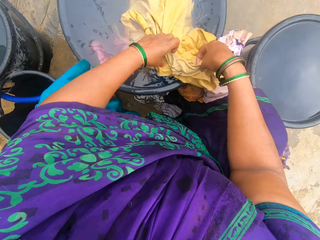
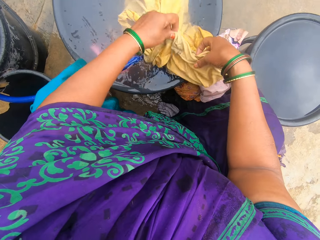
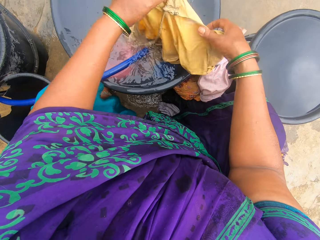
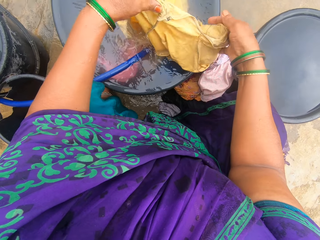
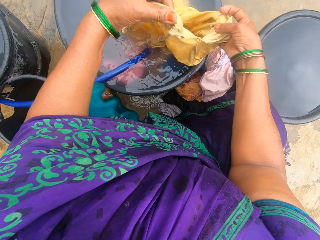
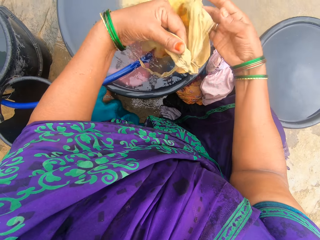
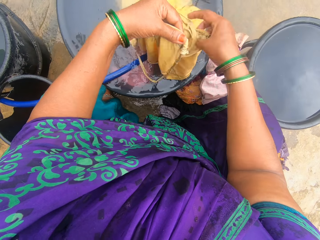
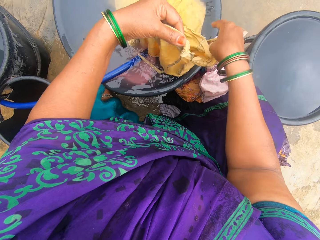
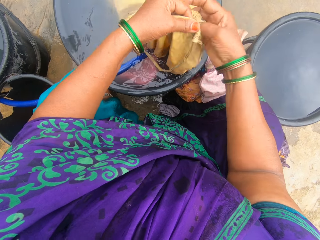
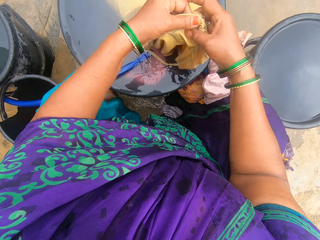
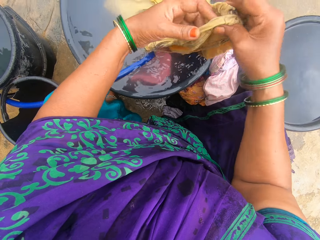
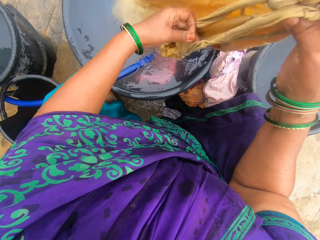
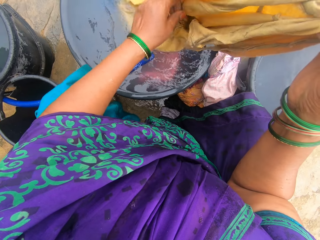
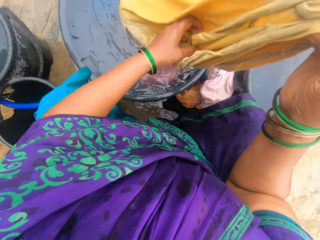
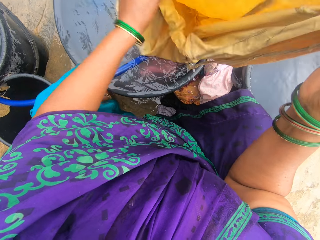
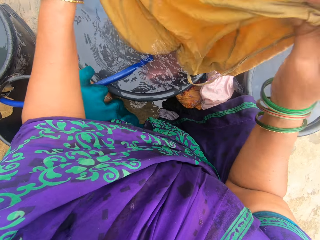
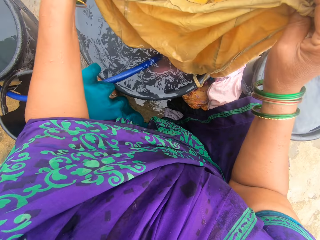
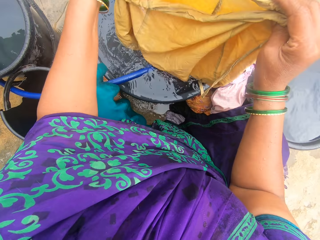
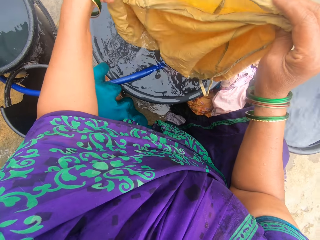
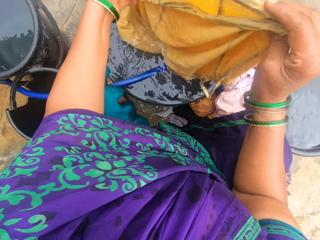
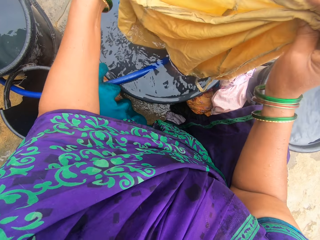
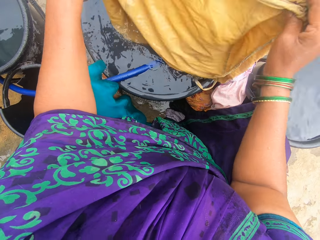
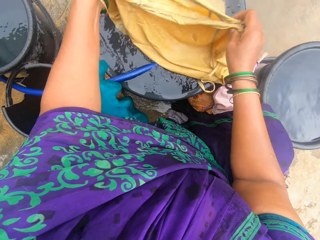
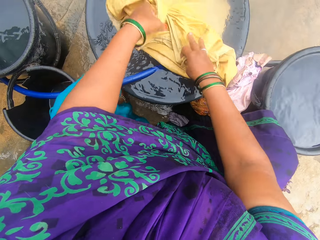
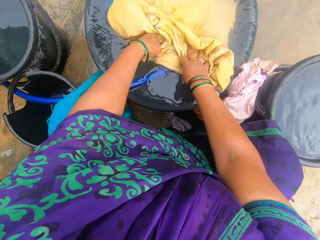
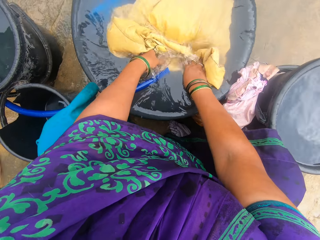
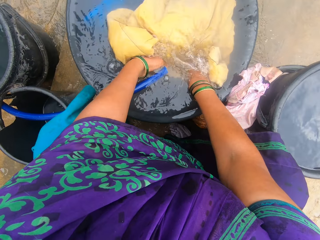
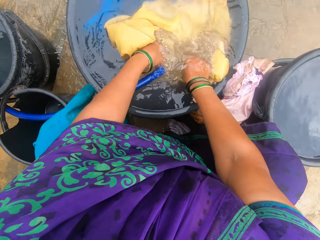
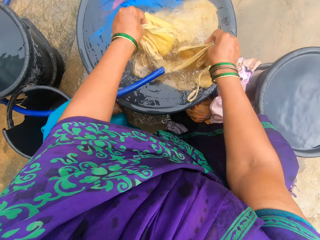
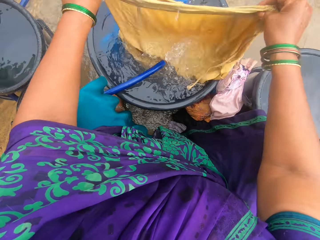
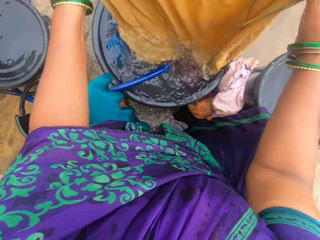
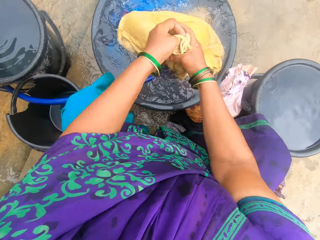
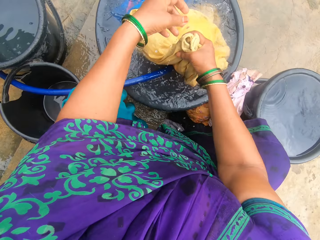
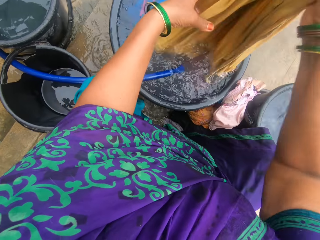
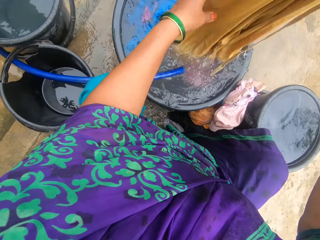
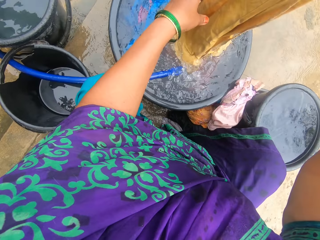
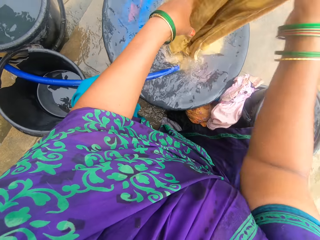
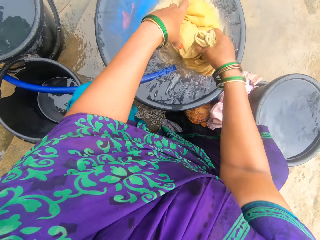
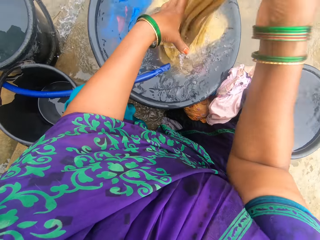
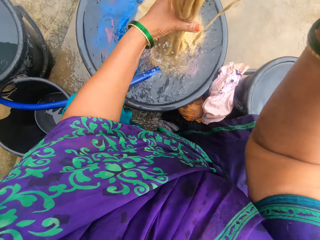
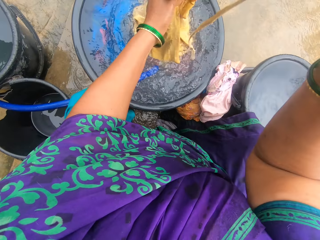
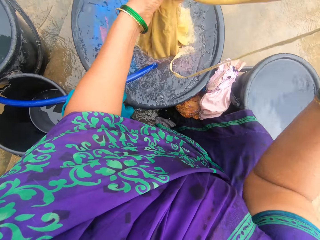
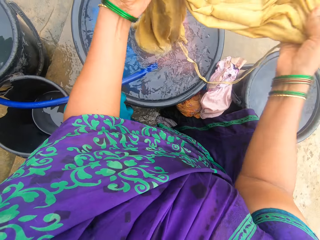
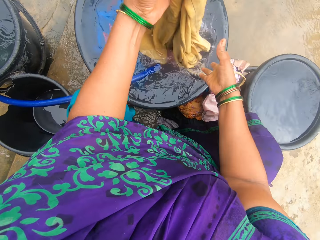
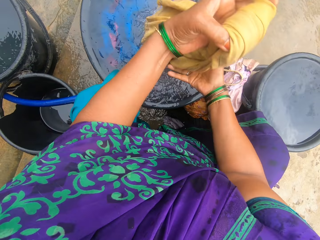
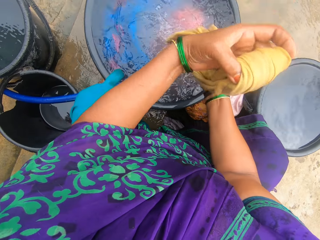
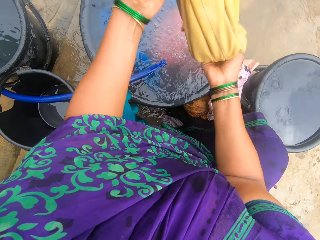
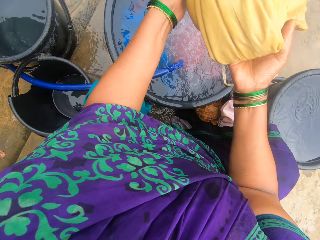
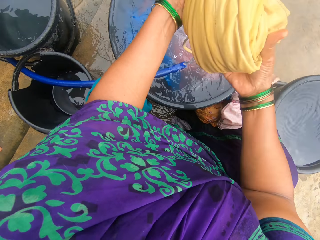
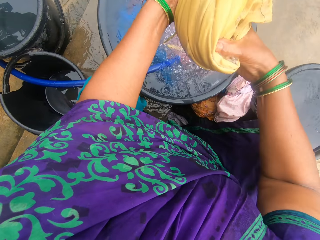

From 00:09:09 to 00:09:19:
The camera wearer dips the cloth back into the water. They bring the cloth out of the water. They fold the cloth.

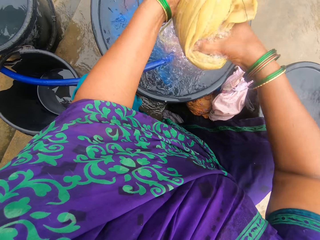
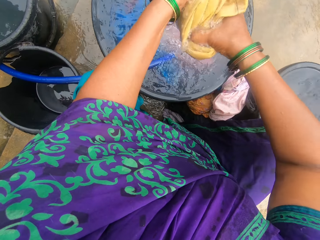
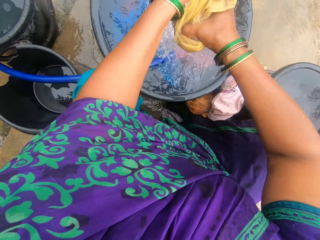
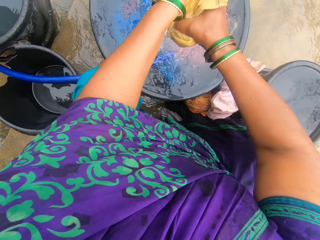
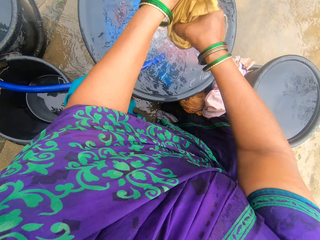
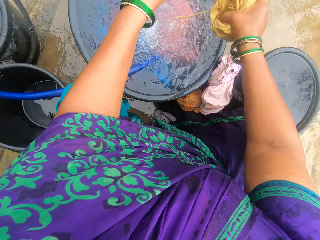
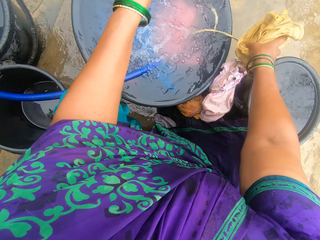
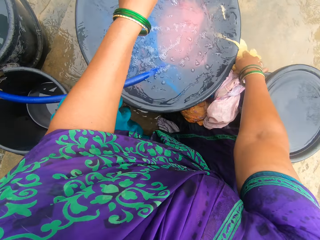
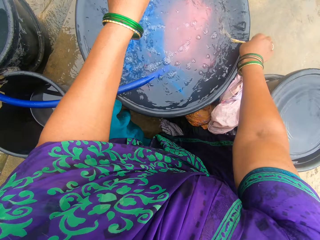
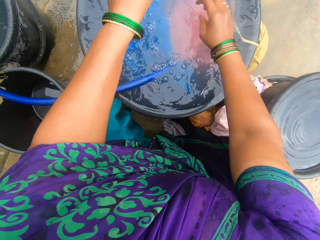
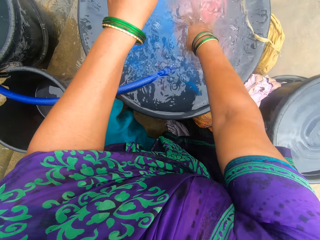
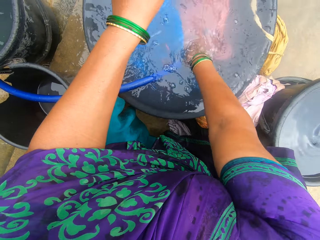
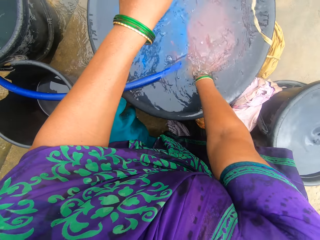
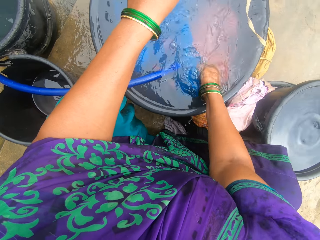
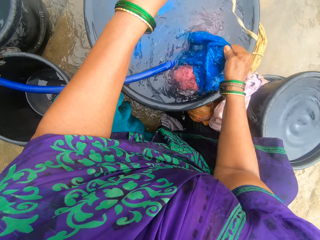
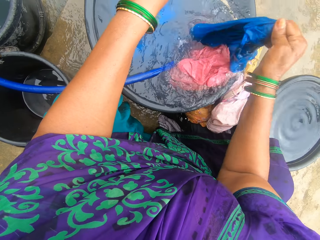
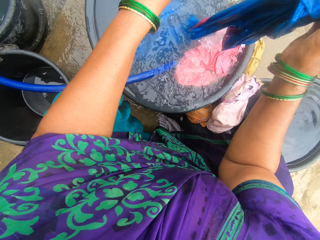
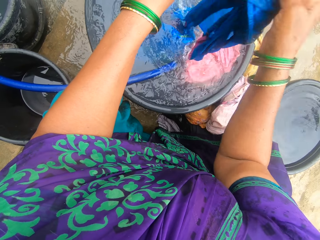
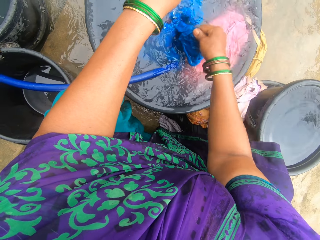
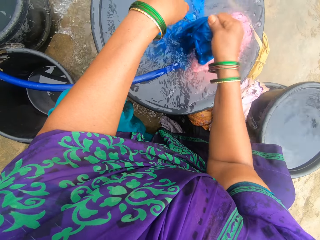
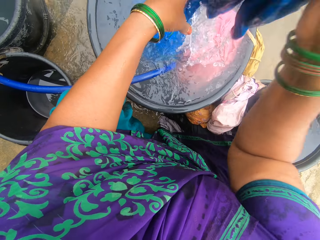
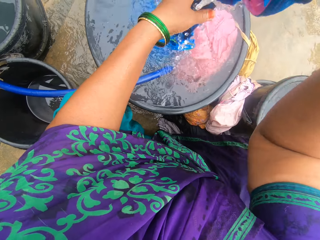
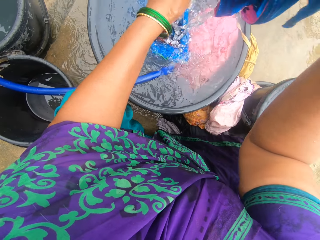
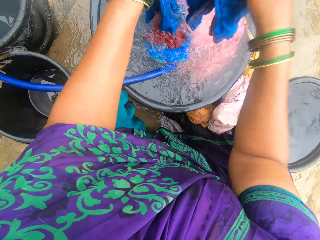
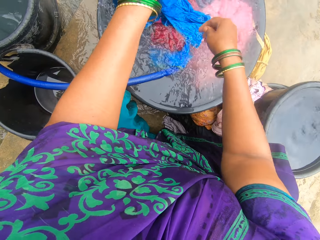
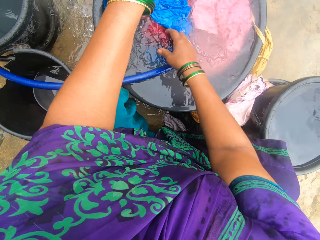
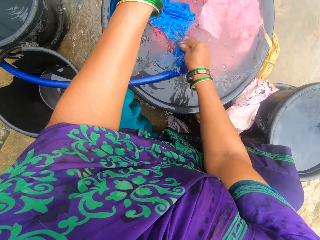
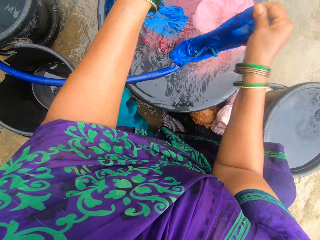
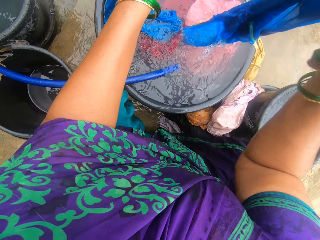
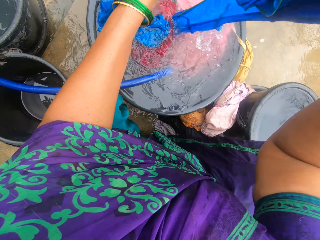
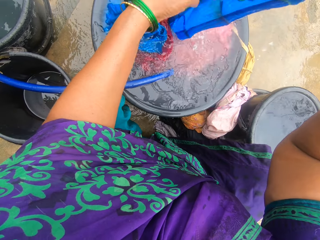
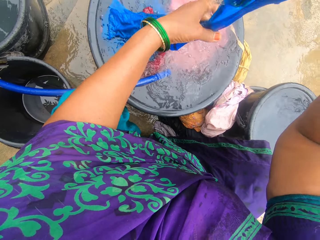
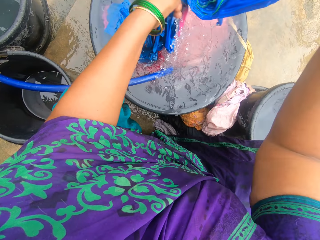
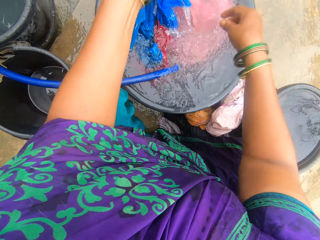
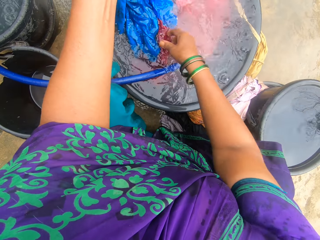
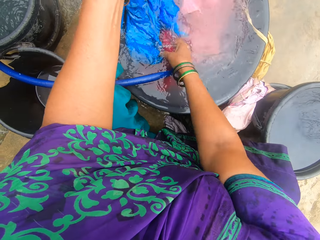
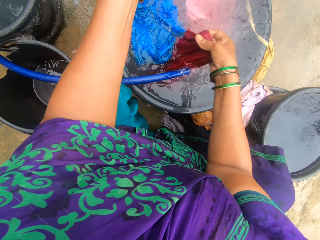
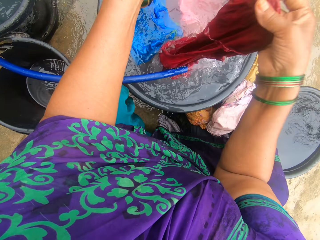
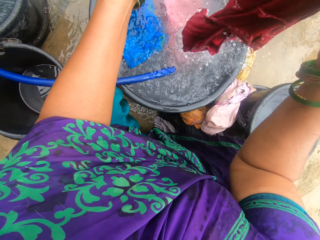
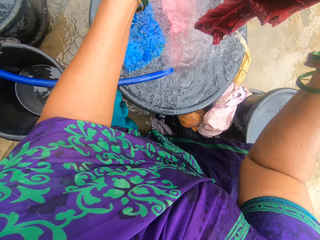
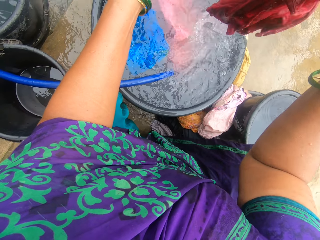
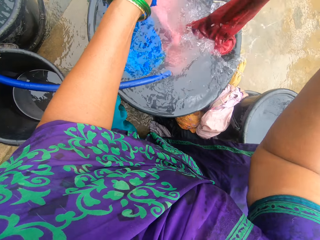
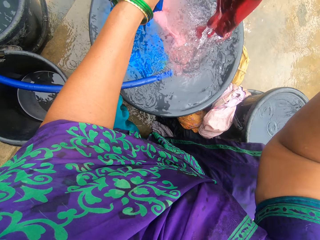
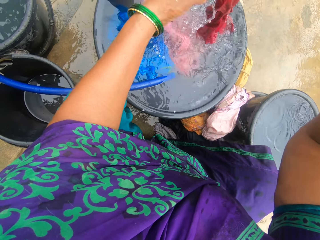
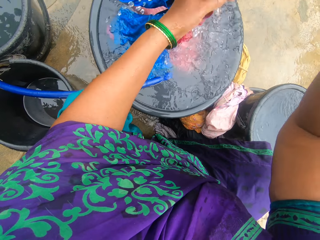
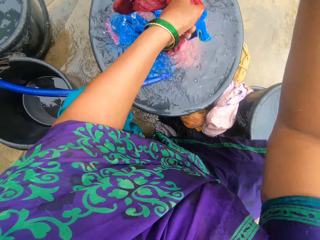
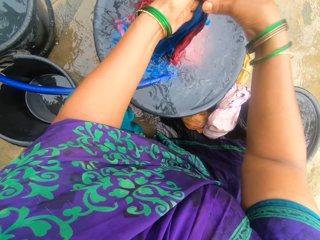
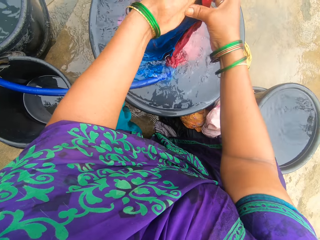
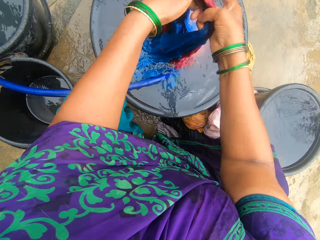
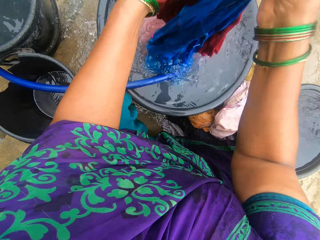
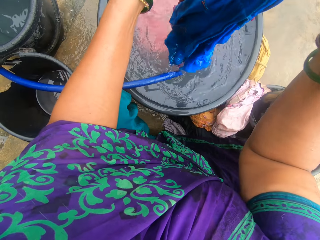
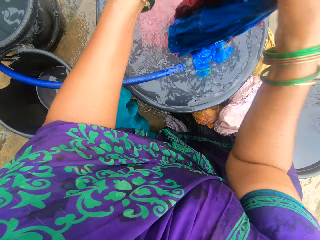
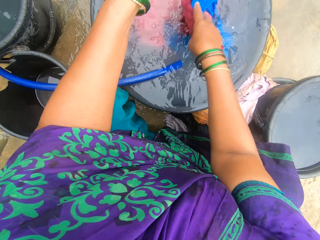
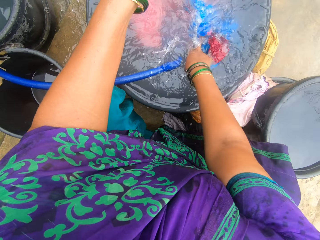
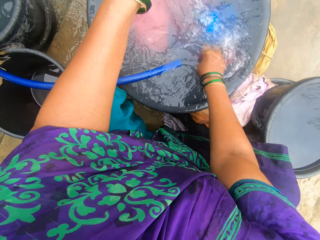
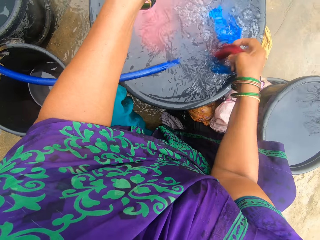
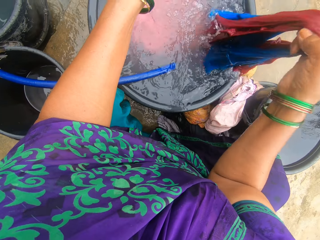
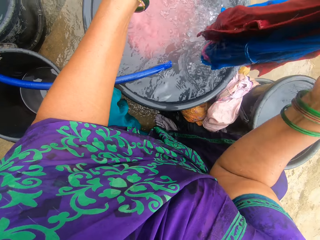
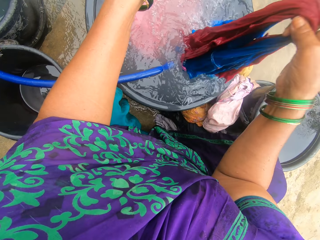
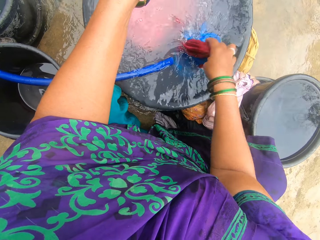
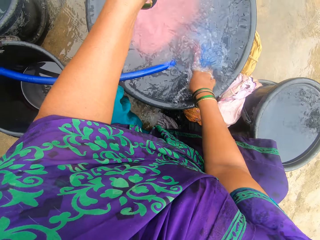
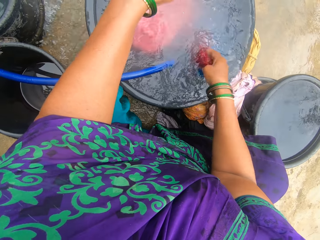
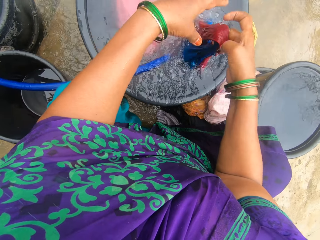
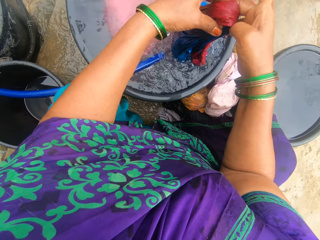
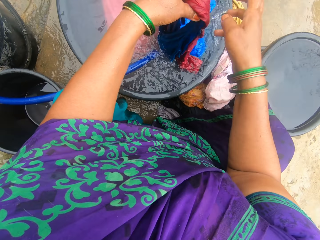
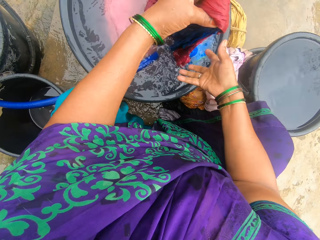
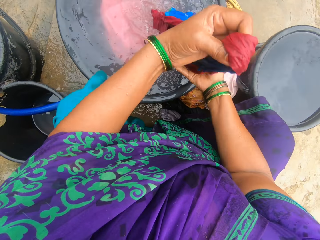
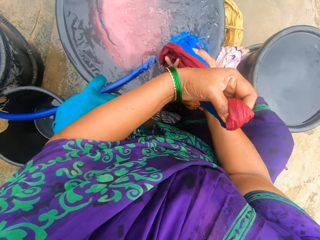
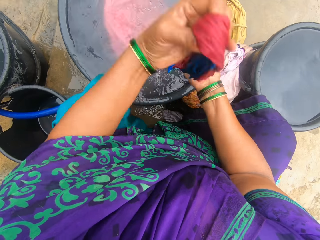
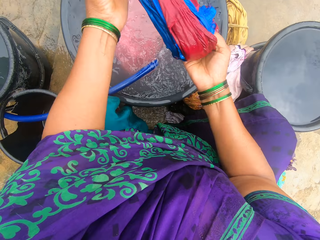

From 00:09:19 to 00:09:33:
The camera wearer squeezes the cloth. They put the cloth on the floor. They pick up a blue cloth out of the water. They pick up a red cloth. They dip both the red and blue cloth into the water. They bring both cloths out of the water.
